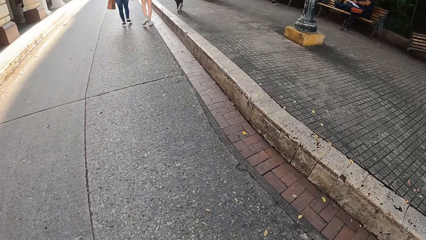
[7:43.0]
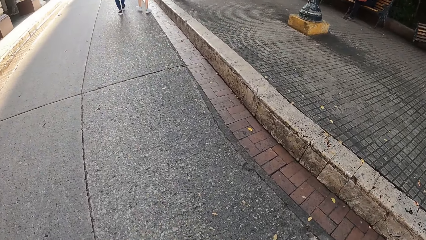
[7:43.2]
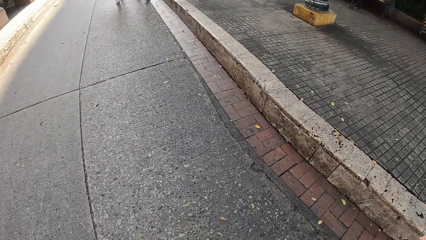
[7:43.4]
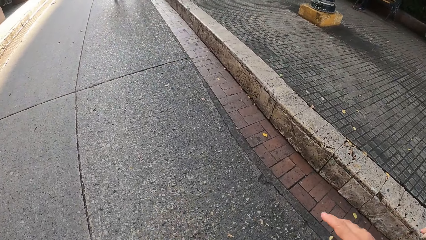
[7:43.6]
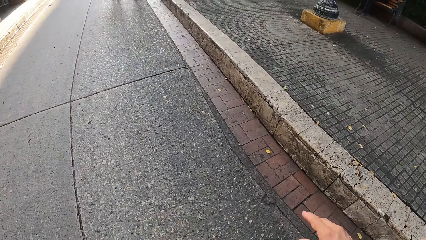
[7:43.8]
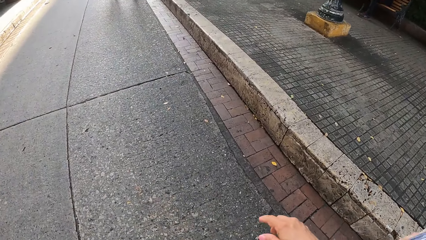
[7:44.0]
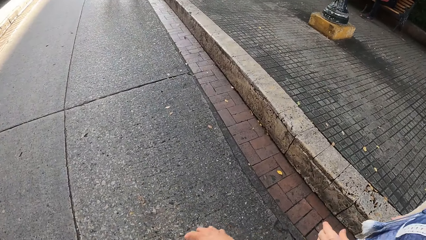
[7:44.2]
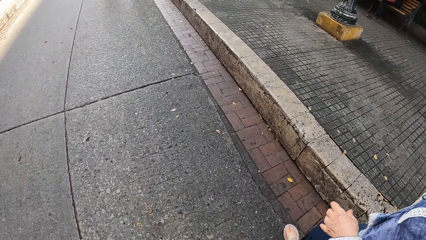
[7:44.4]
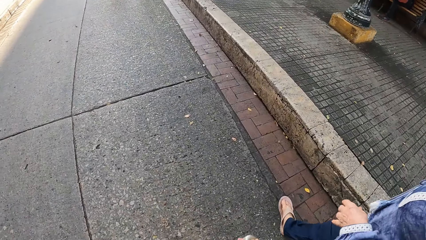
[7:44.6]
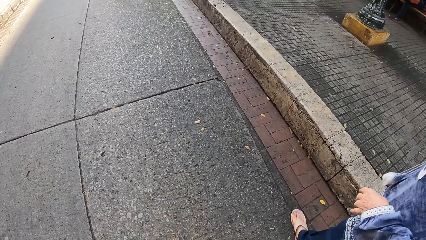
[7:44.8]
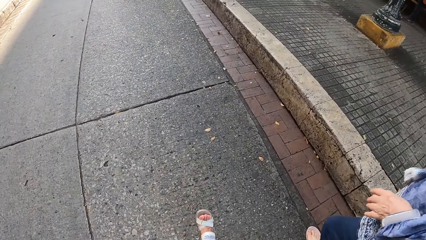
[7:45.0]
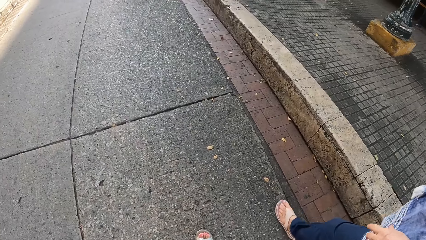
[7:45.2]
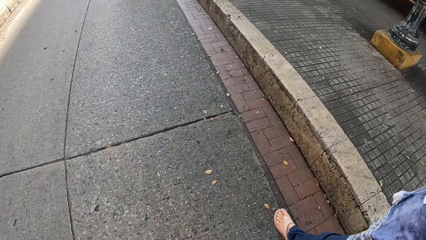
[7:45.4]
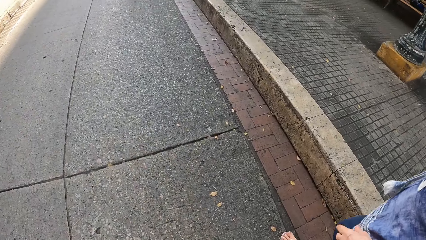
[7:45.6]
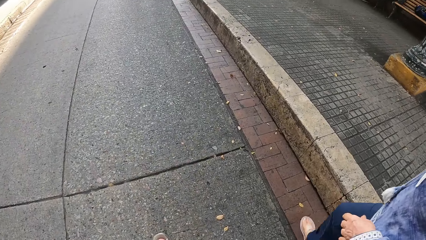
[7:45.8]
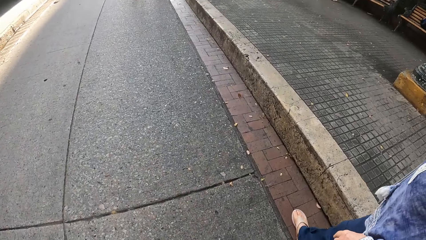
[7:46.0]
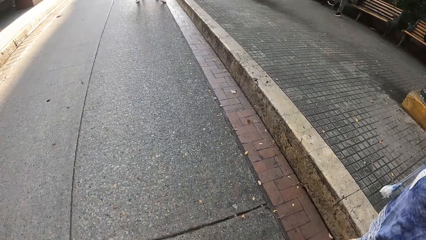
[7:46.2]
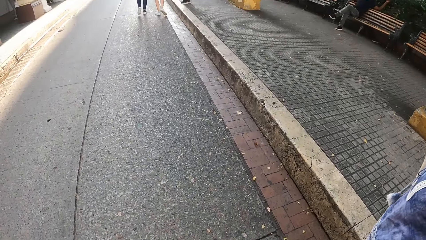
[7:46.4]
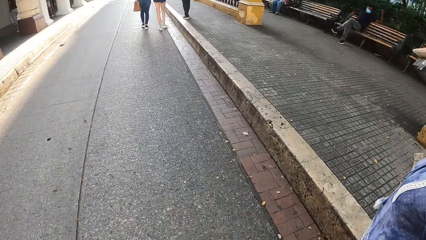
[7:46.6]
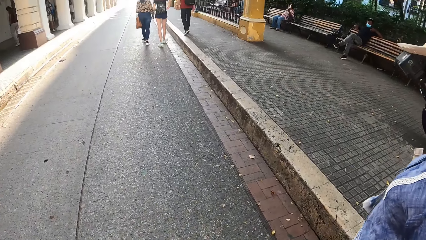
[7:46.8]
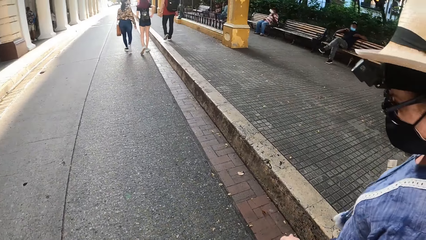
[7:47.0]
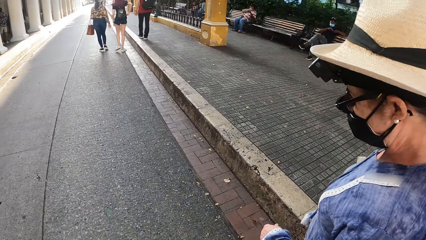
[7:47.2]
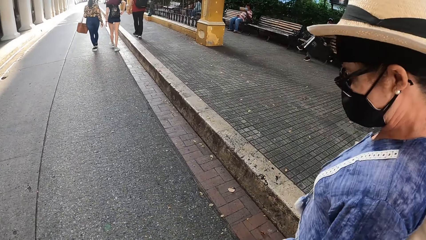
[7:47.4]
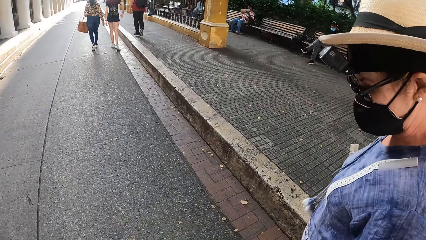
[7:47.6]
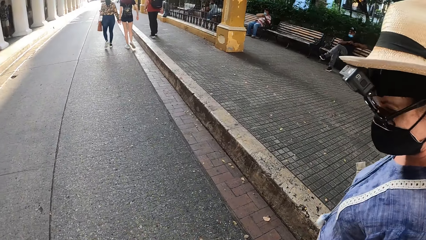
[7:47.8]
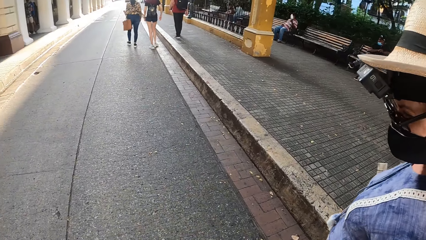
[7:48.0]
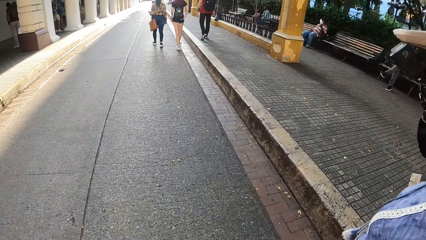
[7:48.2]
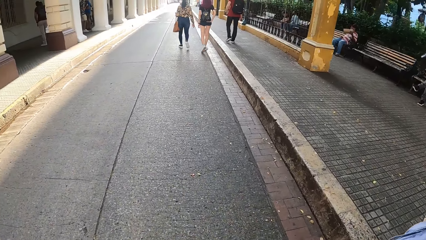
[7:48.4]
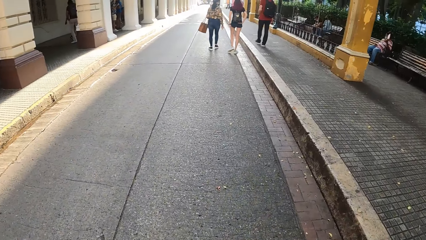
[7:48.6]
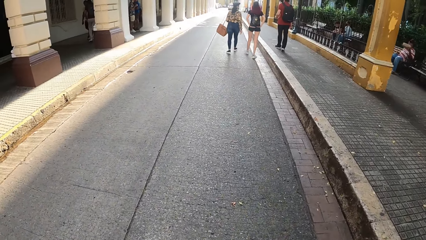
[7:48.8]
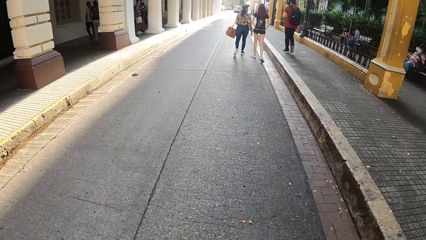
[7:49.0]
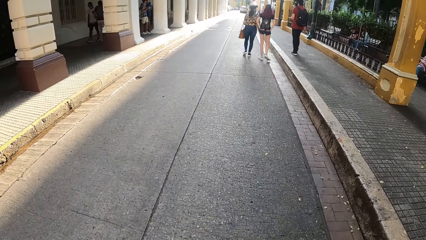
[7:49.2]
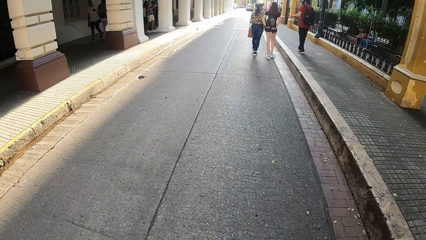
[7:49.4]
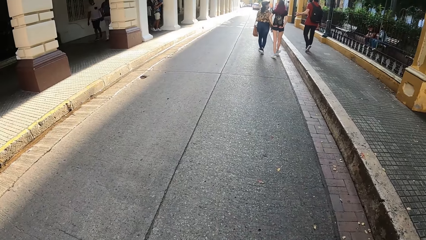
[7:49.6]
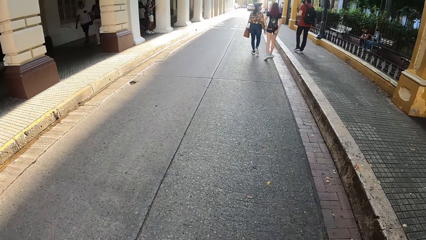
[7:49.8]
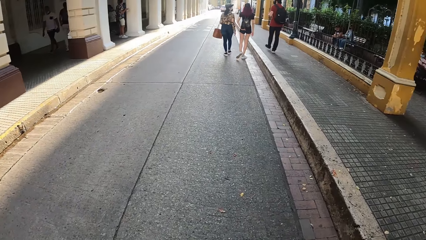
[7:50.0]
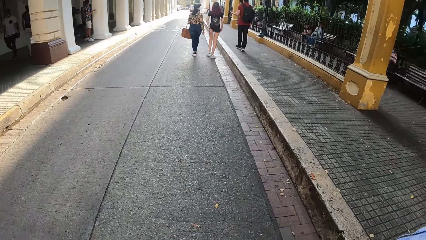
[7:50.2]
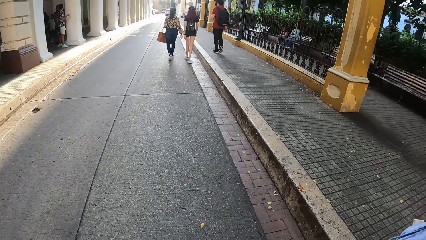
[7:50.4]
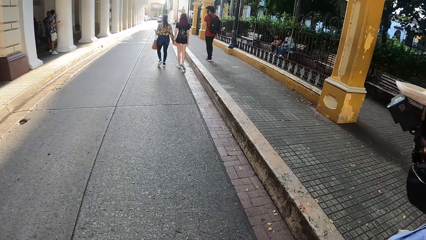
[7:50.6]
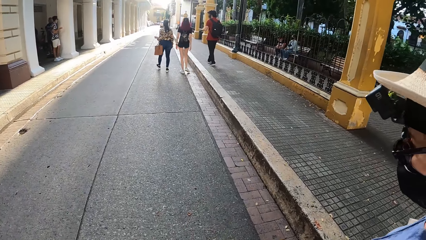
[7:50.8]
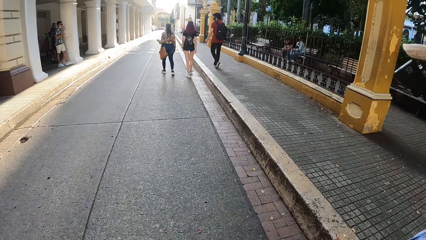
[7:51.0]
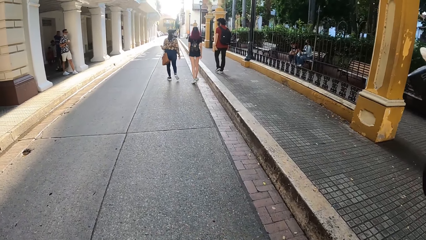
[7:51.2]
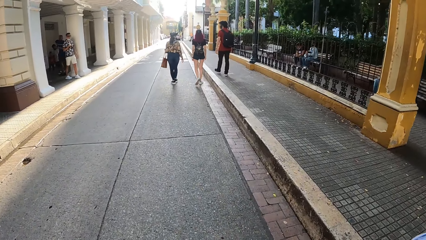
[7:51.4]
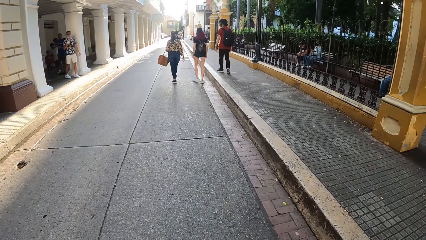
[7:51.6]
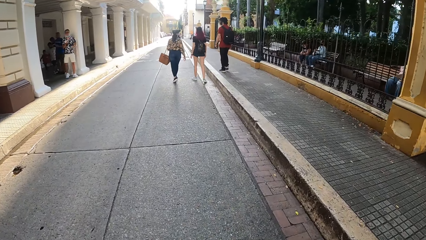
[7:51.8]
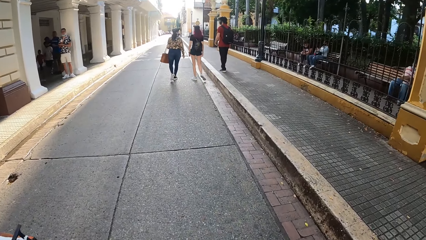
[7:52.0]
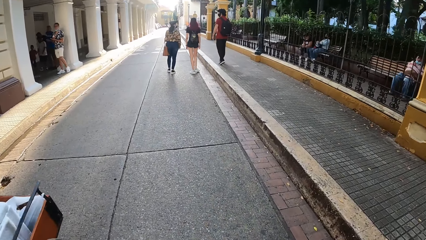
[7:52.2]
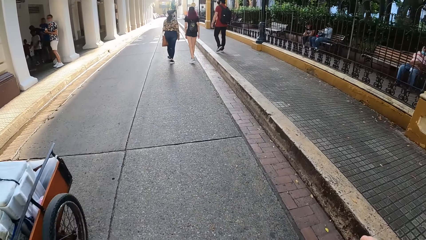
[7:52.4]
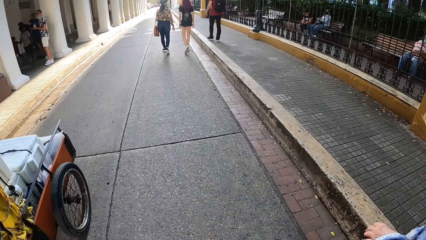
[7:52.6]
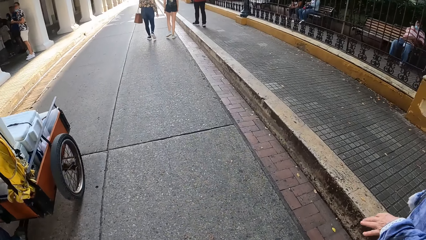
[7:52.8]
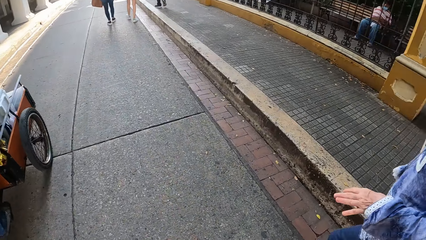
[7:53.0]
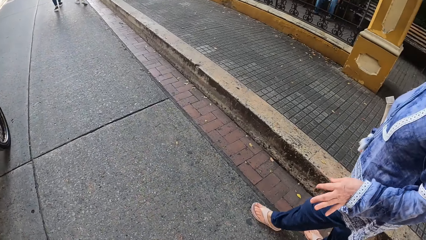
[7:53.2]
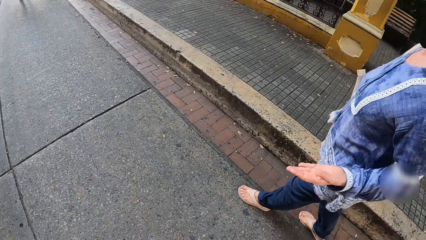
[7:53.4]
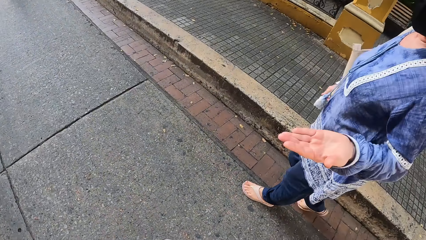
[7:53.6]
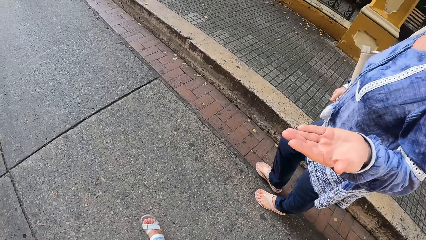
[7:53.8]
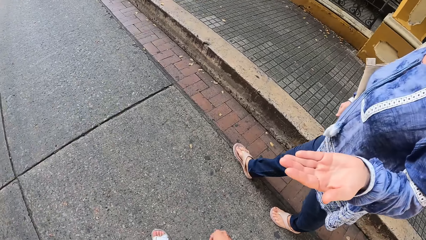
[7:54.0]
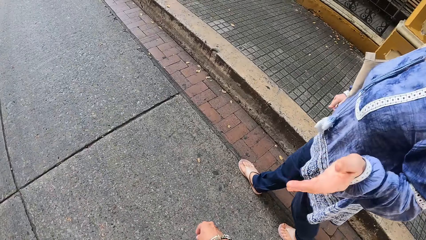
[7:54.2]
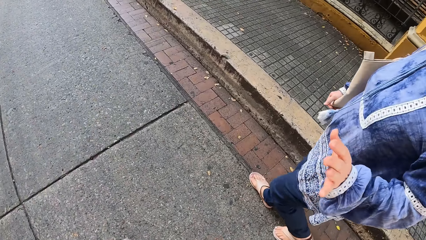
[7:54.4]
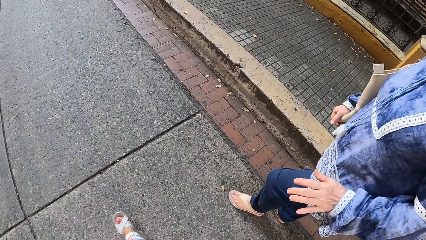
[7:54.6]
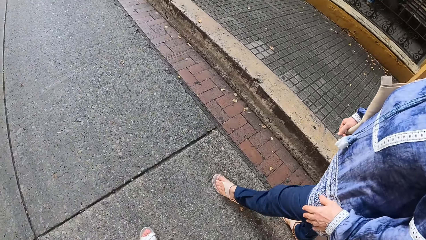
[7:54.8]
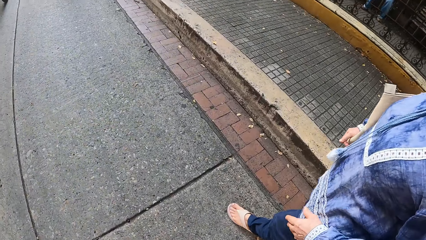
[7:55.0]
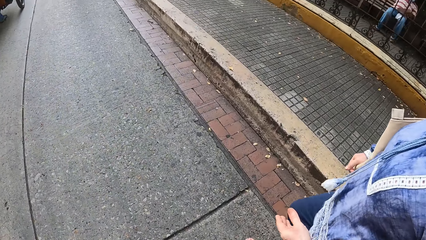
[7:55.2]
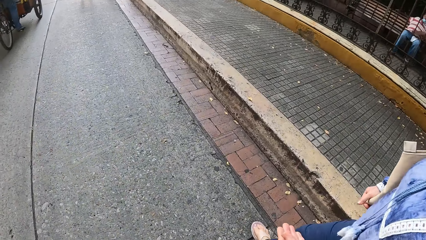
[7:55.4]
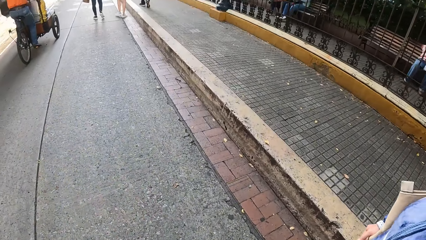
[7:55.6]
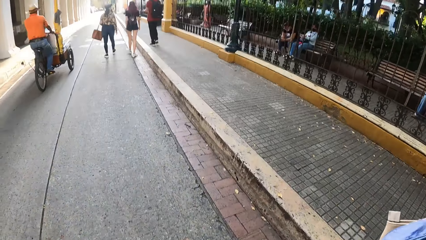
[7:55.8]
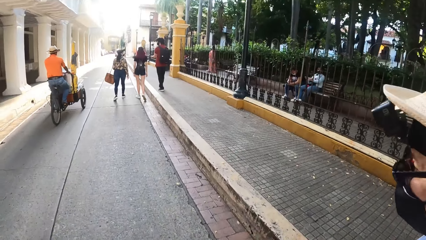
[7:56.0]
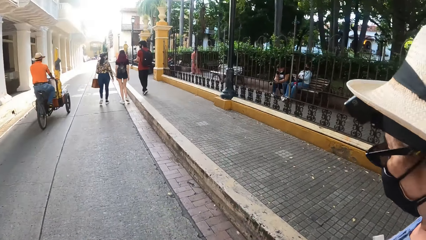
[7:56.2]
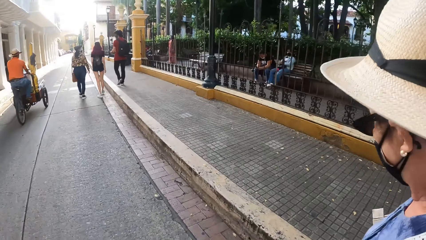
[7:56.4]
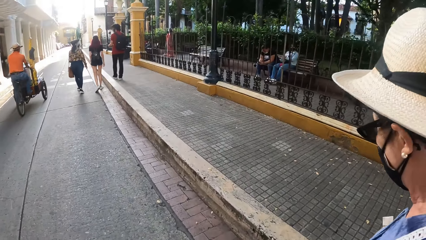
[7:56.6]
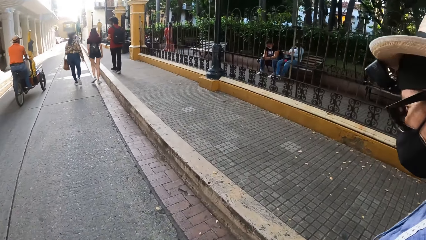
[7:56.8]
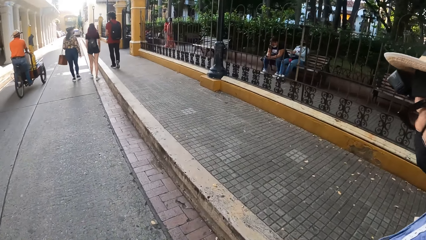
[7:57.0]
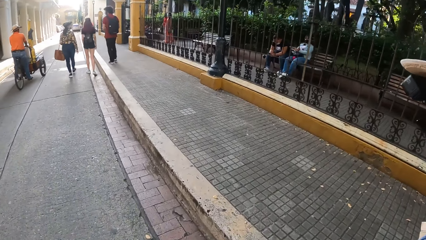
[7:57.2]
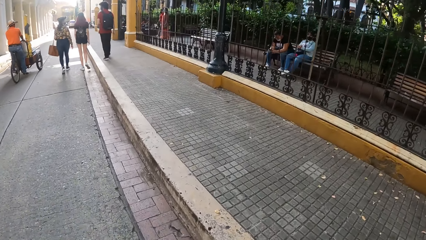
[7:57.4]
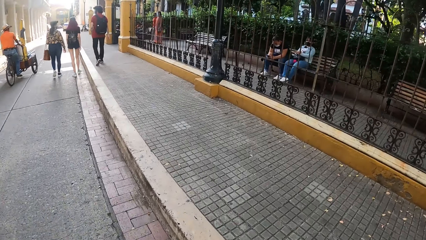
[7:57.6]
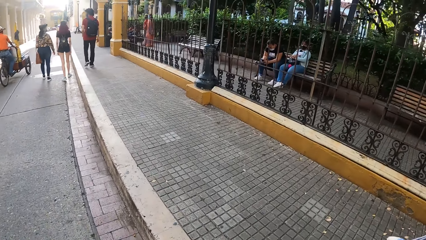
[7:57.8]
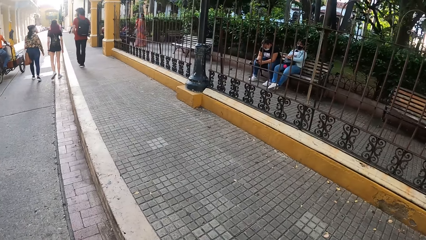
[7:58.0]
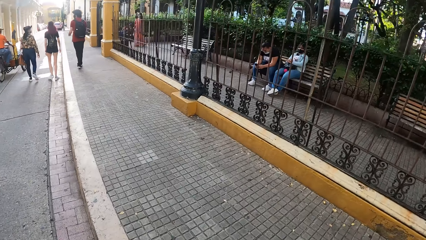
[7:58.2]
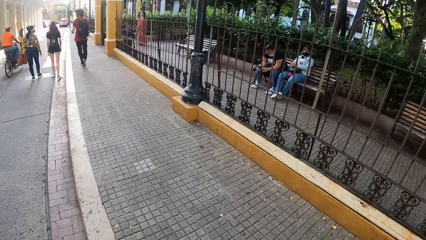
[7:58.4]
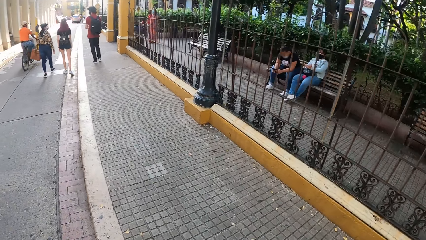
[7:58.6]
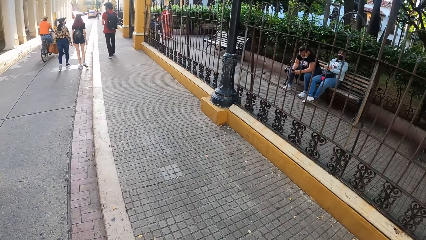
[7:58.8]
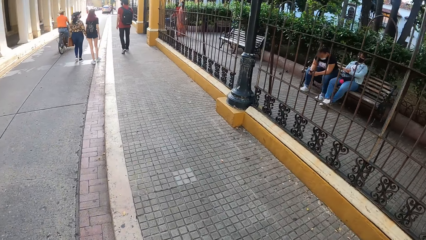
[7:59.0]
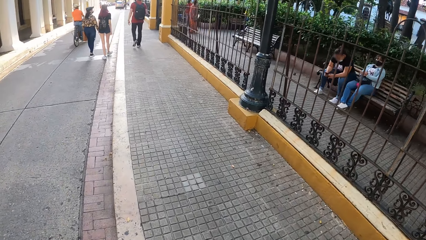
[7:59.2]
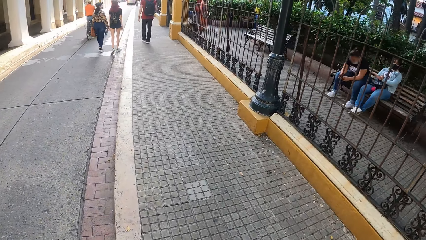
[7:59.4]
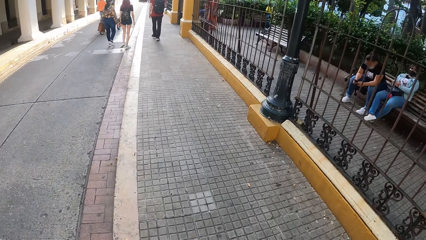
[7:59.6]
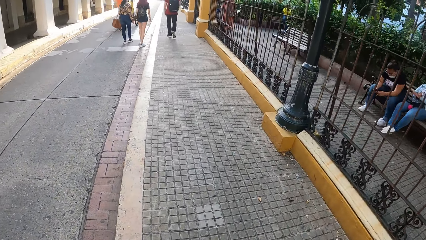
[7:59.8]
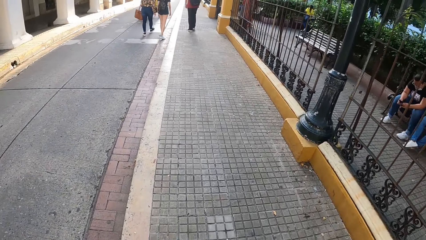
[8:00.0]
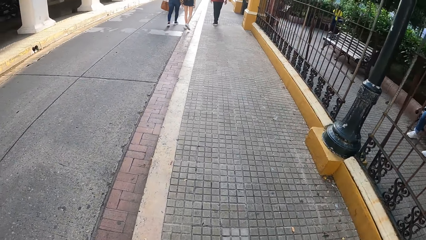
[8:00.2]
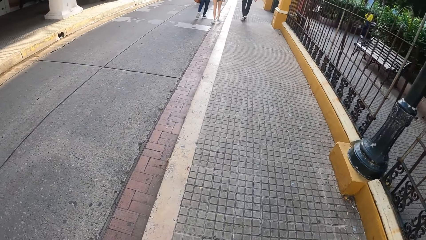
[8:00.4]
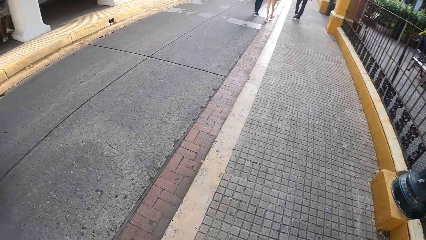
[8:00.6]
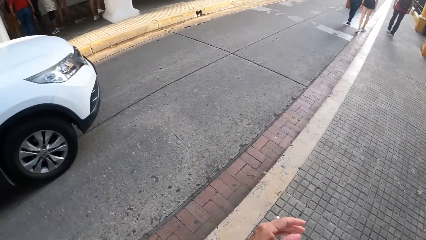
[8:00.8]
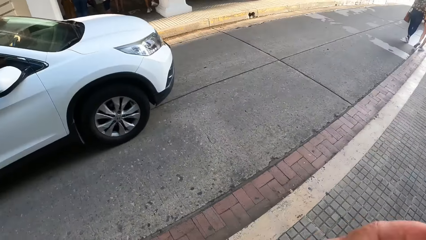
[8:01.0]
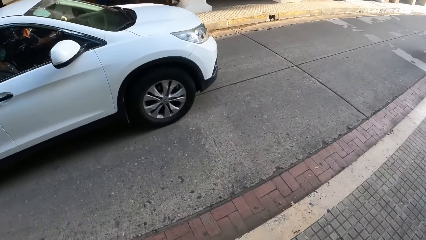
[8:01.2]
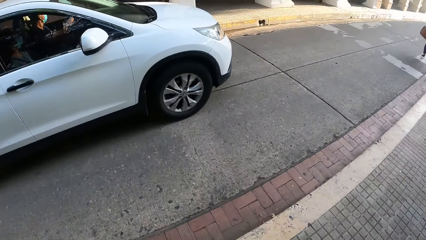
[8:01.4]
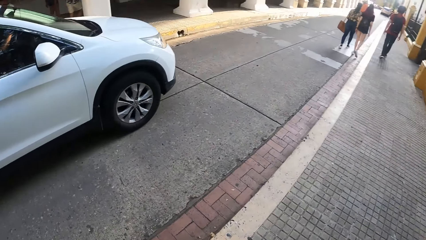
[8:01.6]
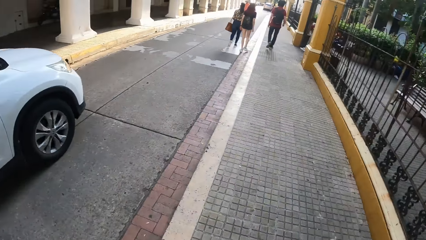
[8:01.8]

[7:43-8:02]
The camera wearer walks on the road beside a lady. Another lady walks on the road beside a third lady. The camera wearer steps on the pavement.
